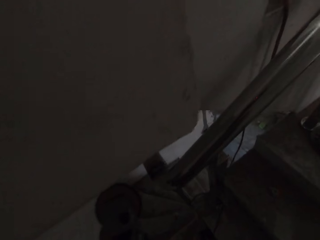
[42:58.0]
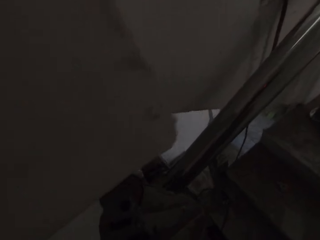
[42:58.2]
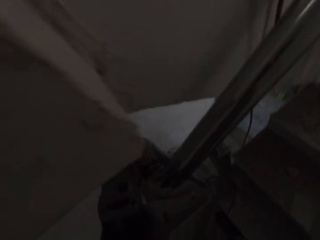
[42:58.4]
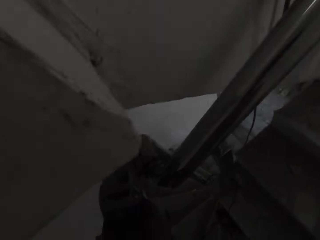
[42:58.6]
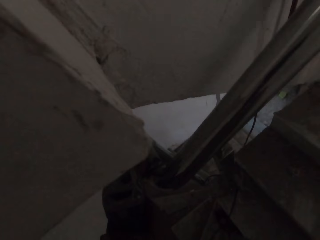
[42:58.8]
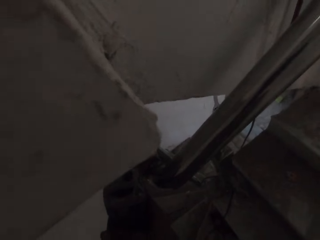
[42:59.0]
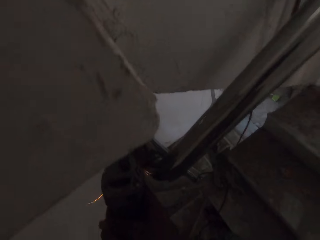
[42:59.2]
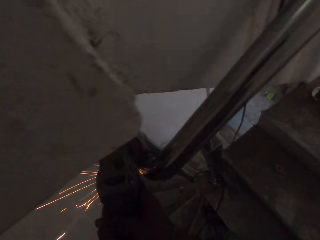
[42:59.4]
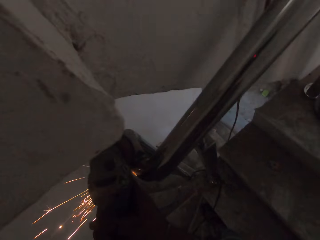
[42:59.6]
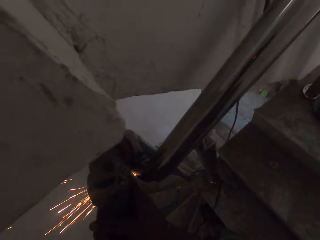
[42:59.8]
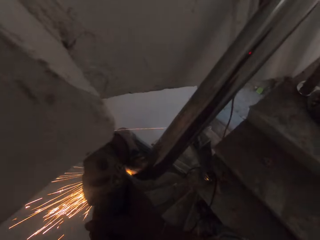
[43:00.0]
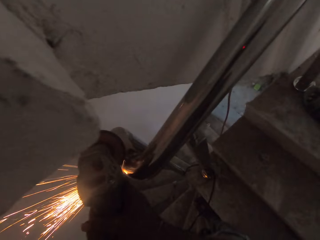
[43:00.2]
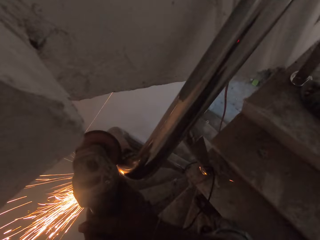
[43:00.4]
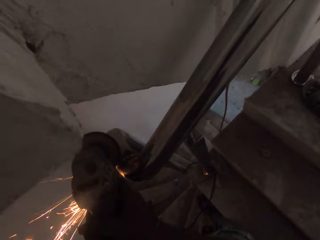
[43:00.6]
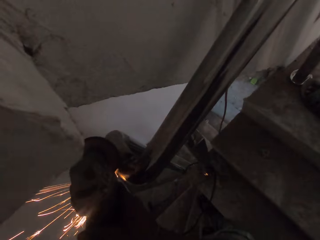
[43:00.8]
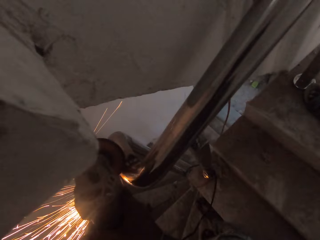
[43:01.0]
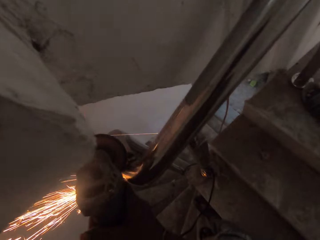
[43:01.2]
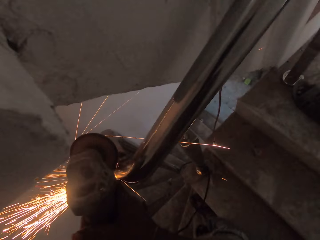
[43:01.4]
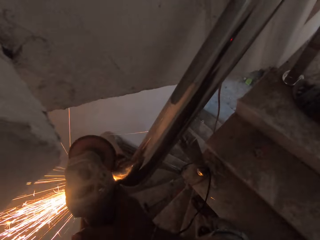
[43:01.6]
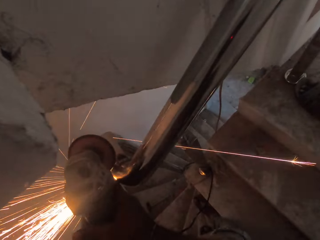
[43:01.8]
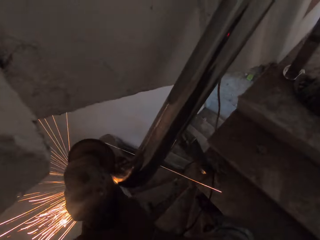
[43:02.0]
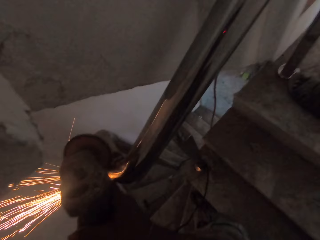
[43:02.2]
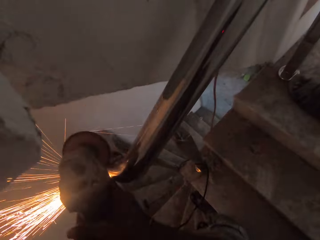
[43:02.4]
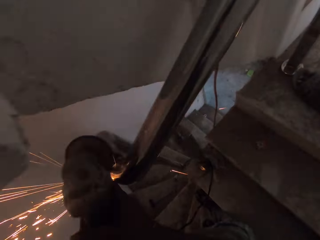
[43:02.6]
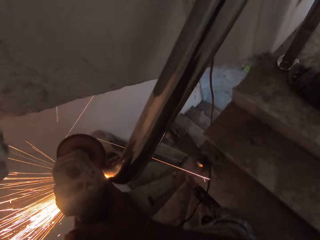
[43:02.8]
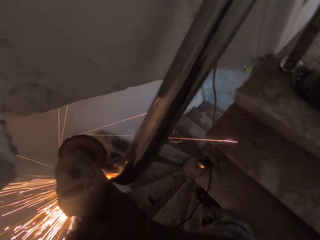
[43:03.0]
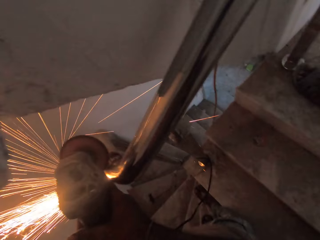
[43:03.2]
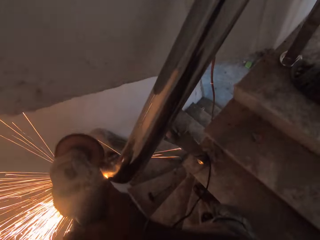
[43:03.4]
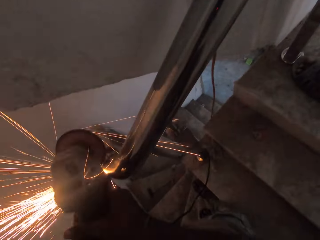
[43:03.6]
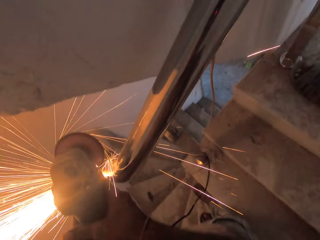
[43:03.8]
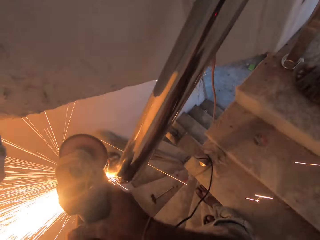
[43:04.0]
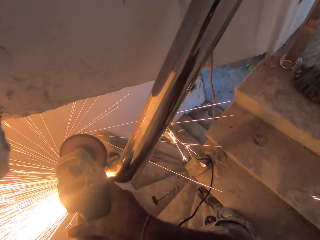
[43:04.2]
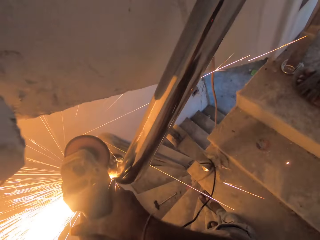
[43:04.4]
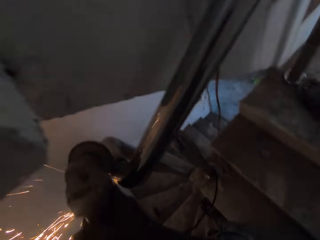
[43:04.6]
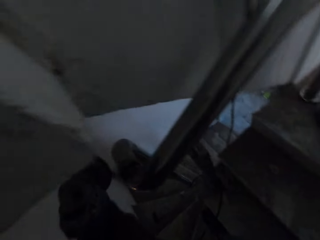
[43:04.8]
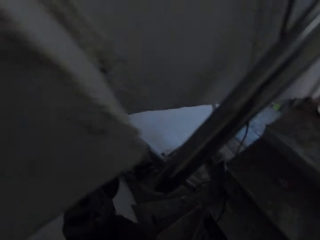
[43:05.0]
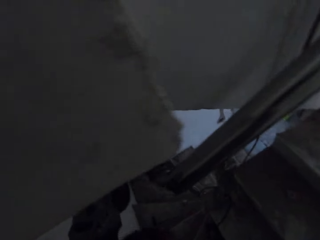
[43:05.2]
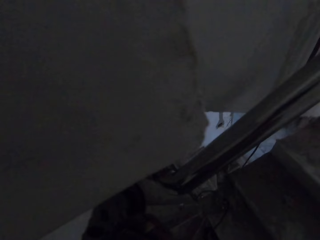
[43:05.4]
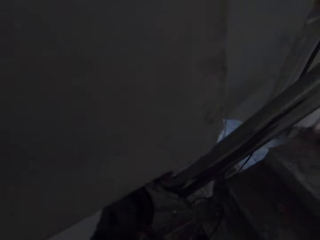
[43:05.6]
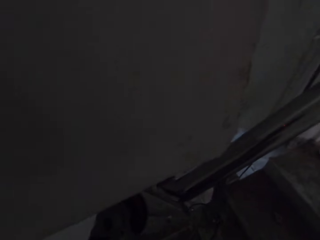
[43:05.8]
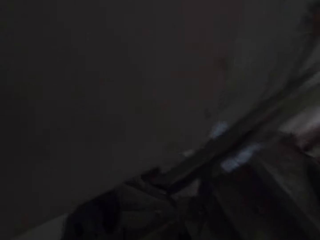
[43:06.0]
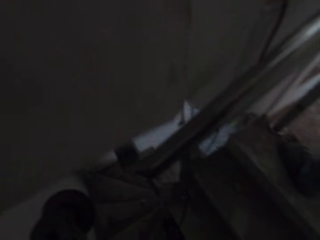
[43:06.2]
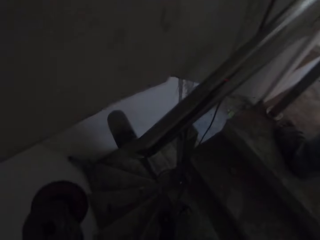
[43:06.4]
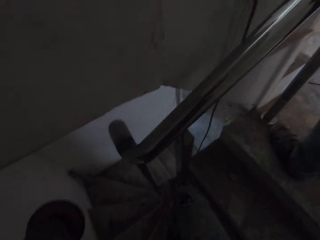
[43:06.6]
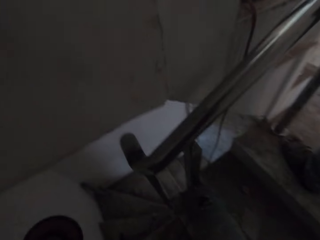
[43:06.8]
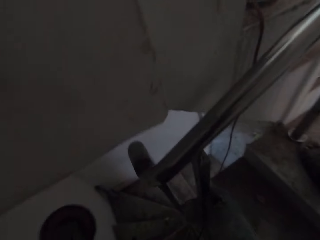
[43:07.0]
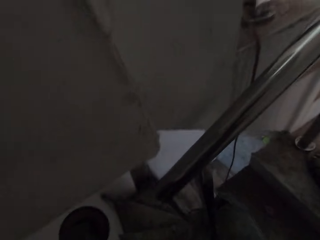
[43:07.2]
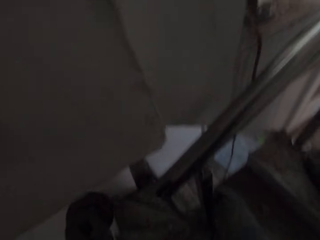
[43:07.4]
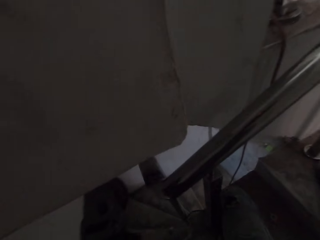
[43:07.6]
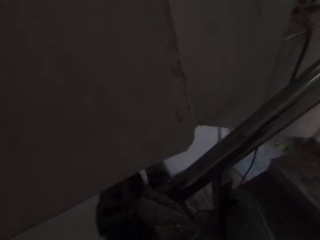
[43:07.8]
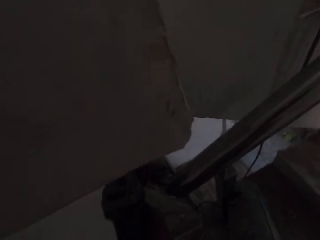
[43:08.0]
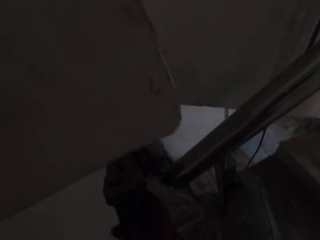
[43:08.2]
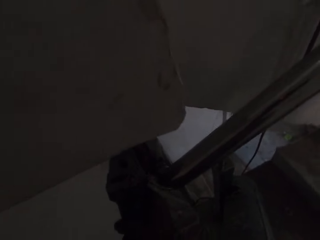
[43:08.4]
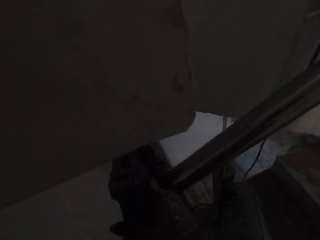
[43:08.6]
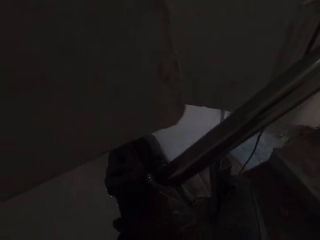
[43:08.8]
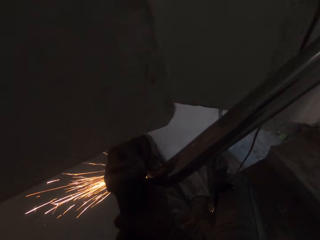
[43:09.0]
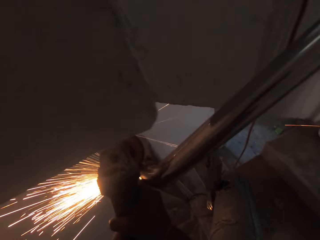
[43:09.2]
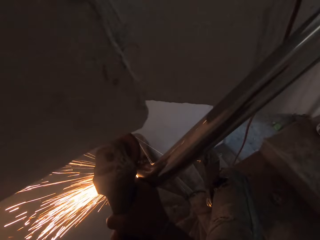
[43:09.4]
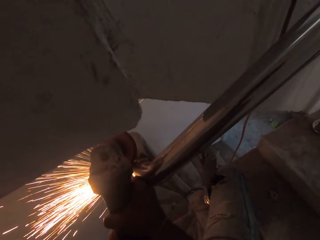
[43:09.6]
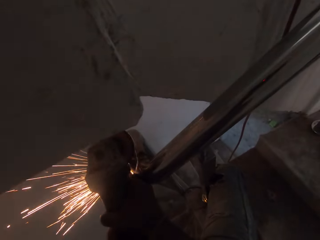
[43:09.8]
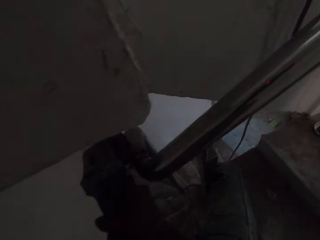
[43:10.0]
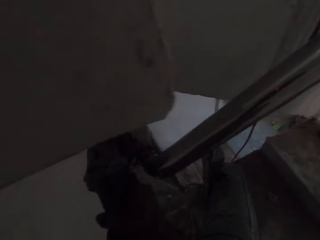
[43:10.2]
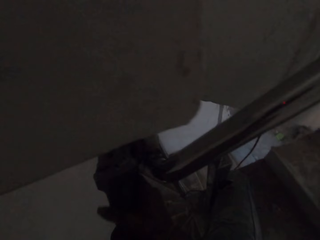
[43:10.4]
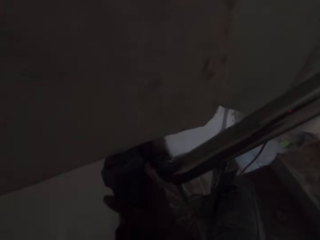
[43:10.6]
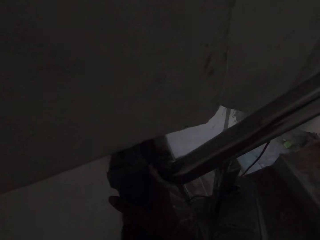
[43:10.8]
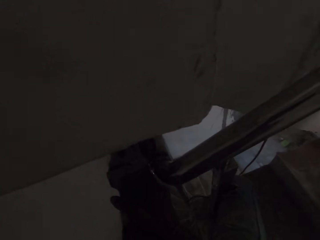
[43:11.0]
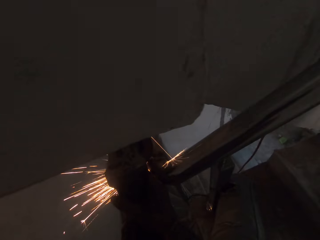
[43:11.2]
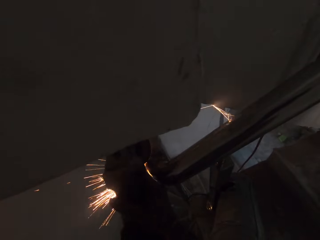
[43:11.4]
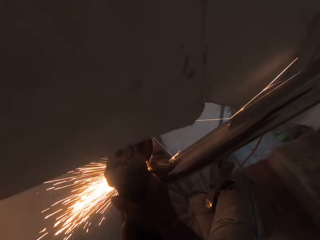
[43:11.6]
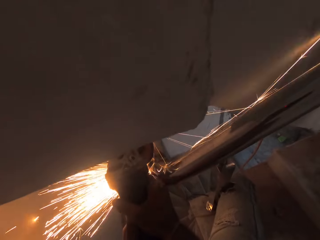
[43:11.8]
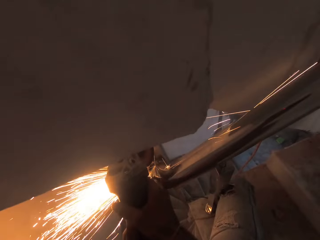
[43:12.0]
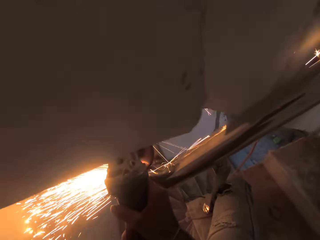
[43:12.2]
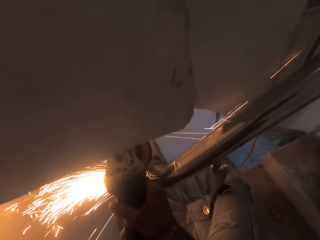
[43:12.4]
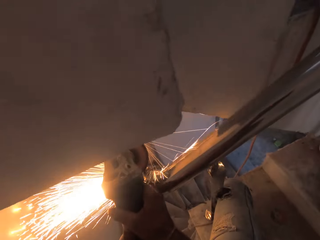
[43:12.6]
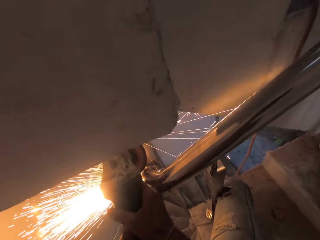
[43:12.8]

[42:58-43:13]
The camera wearer smoothens the stair railing or metal with the angle grinder in his hand. He stops grinding the metal with the grinder. He smoothens the stair railing with the angle grinder in his hand.

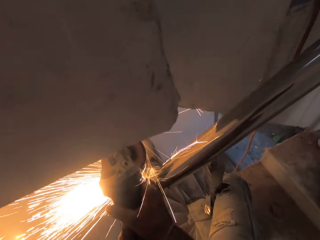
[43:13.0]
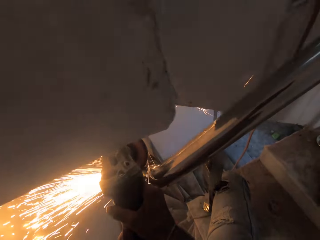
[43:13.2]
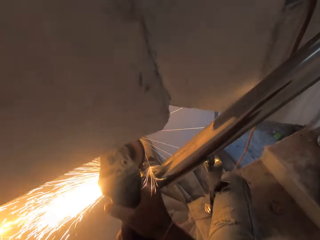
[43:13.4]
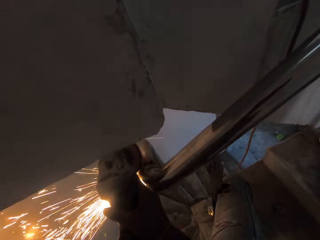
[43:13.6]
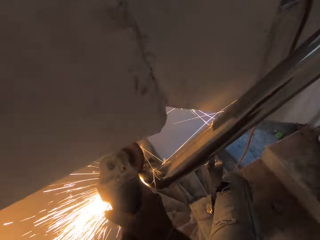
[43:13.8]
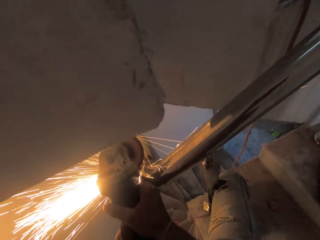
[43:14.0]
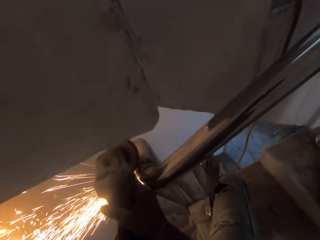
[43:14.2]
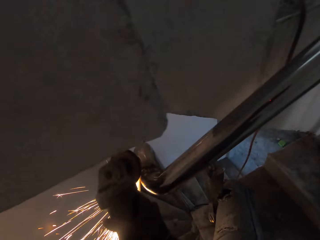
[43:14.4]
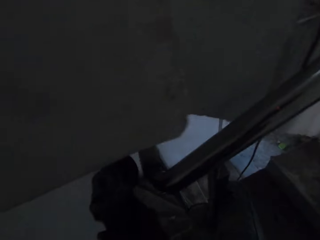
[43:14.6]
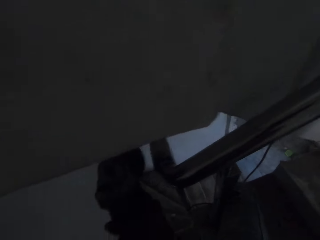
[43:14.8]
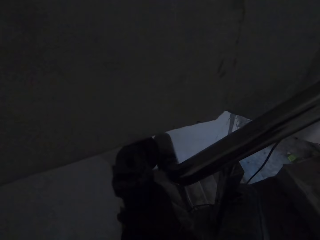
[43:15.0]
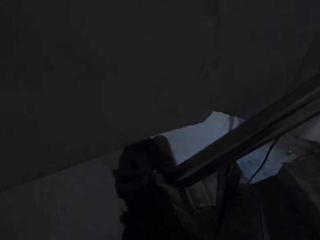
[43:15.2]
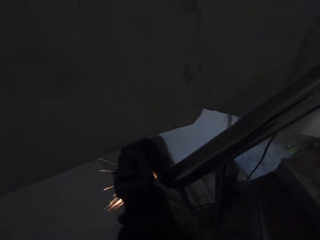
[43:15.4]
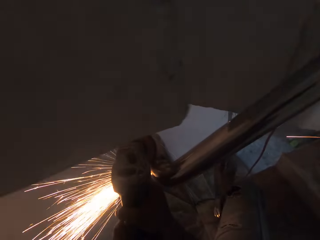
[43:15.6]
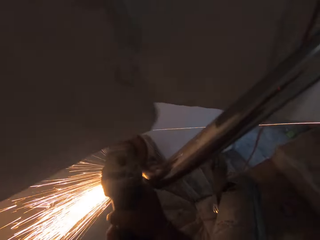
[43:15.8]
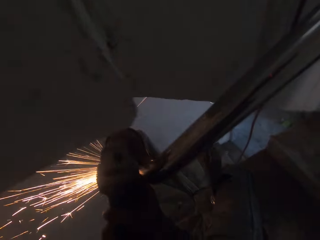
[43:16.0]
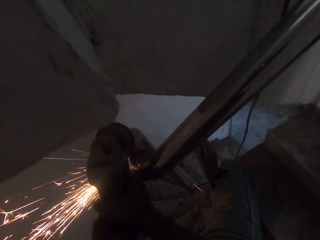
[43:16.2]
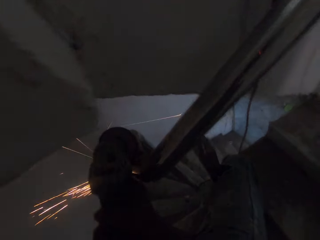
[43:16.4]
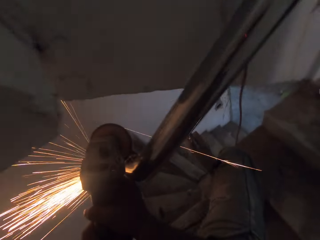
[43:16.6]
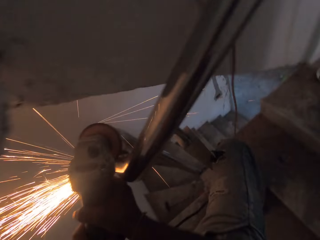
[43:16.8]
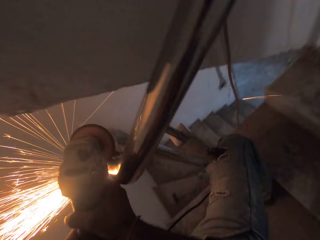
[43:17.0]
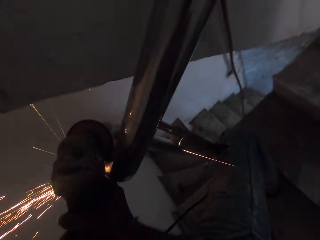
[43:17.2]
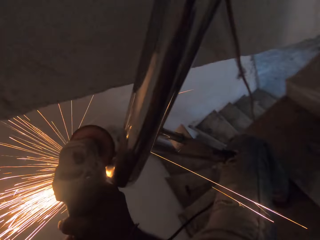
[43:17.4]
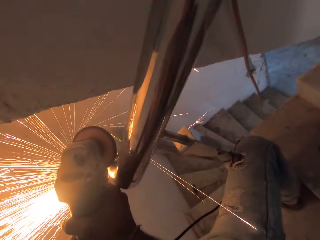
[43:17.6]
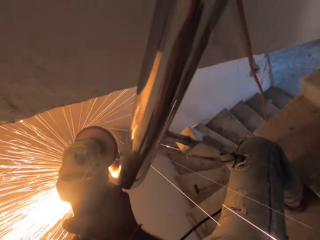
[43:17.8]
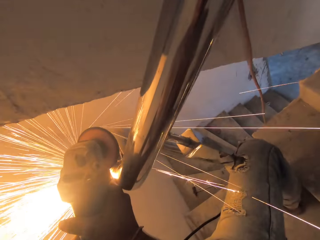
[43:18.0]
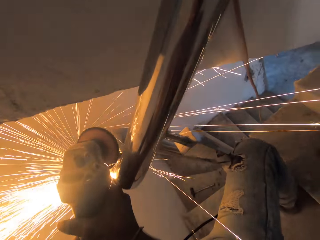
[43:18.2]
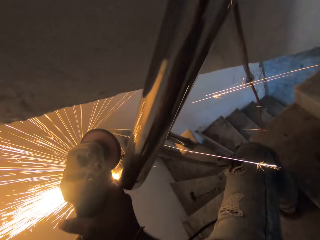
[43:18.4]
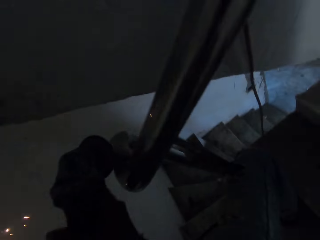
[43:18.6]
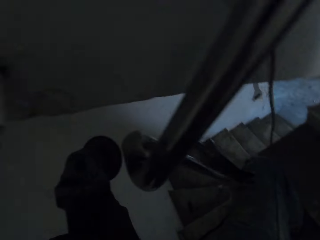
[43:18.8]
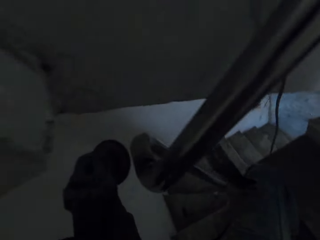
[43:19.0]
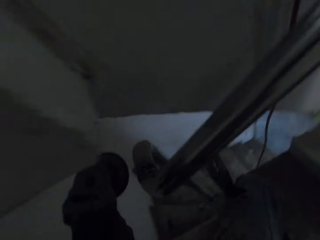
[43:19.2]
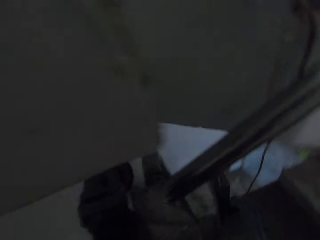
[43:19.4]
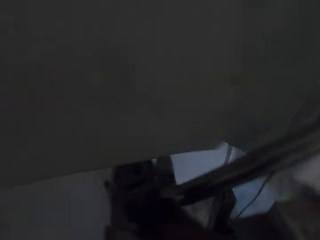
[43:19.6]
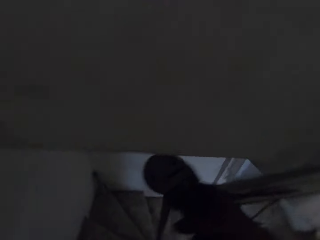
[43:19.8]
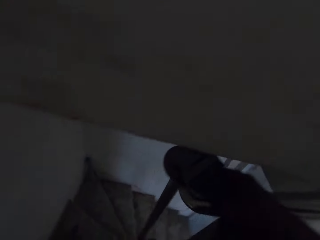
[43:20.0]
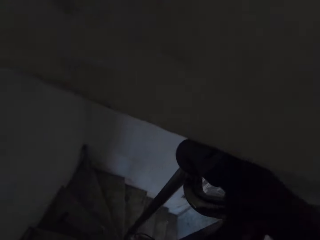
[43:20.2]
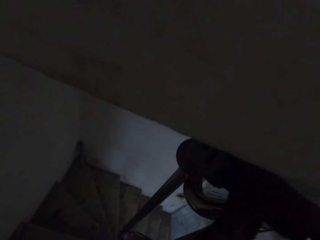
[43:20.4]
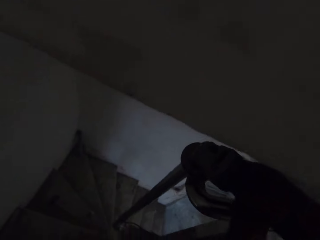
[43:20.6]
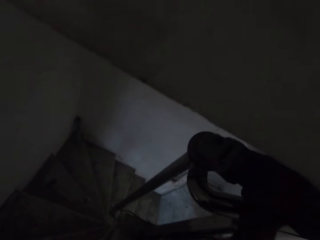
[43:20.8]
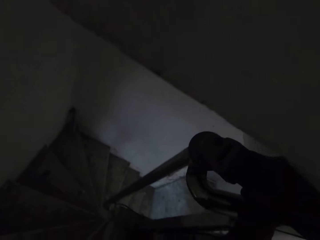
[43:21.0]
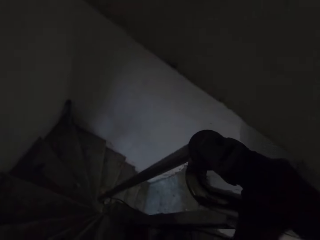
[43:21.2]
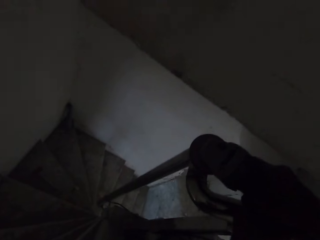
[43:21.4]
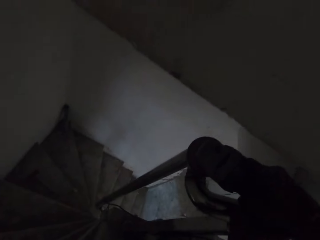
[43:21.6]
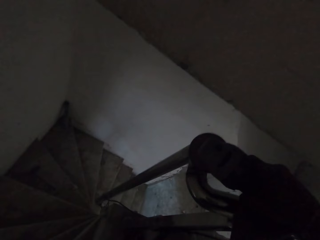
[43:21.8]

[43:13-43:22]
The camera wearer moves the grinder to the other side.
